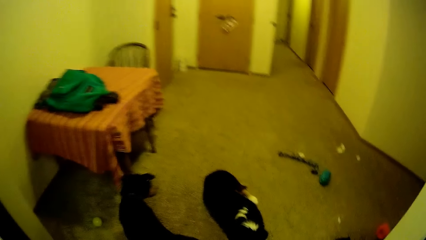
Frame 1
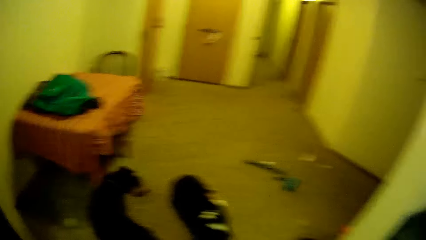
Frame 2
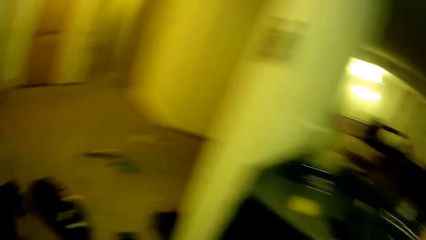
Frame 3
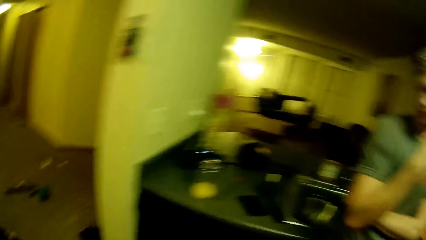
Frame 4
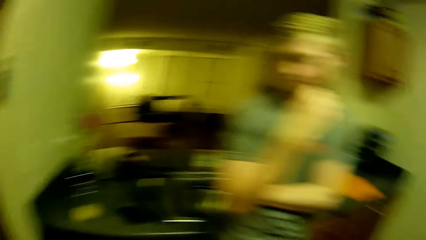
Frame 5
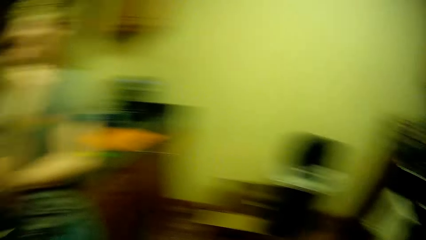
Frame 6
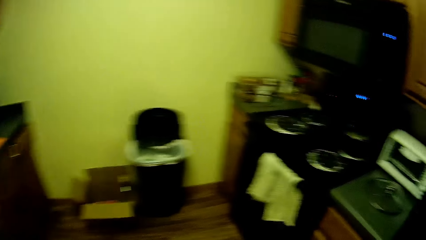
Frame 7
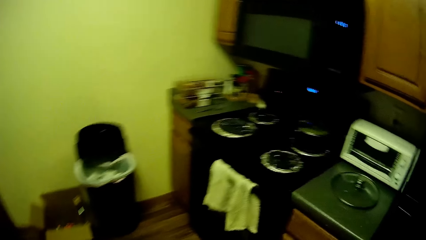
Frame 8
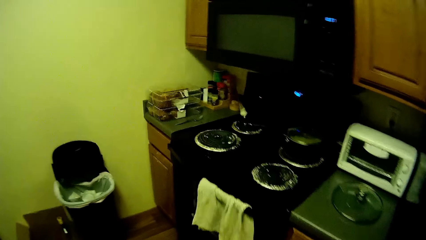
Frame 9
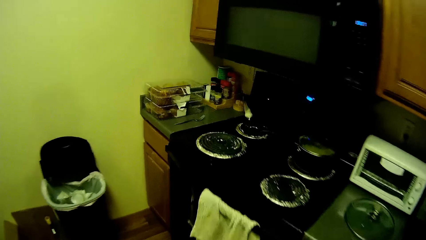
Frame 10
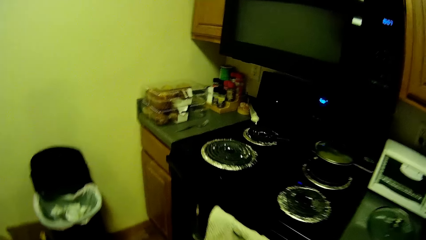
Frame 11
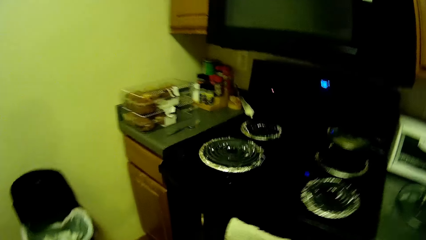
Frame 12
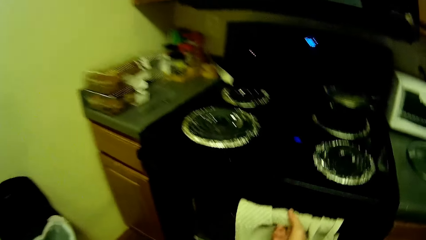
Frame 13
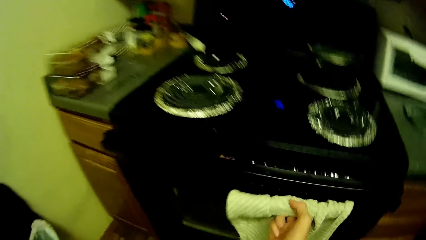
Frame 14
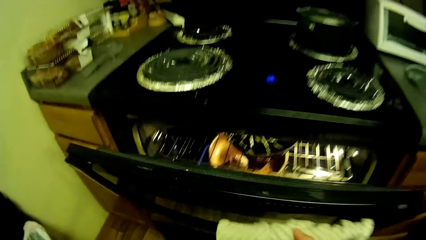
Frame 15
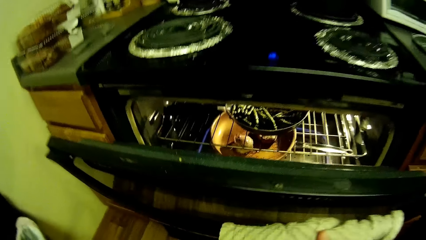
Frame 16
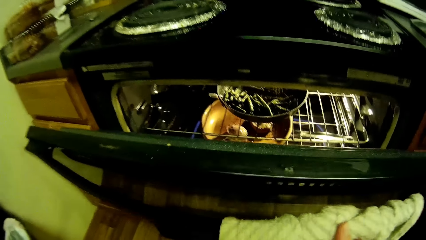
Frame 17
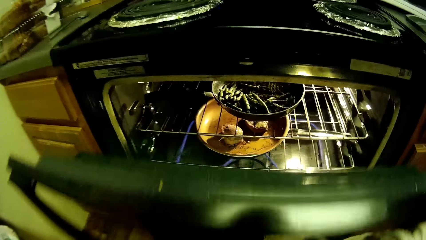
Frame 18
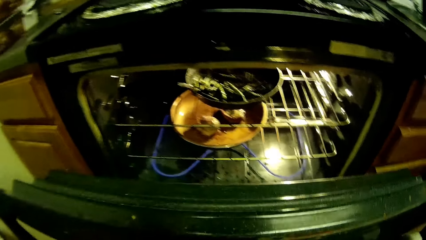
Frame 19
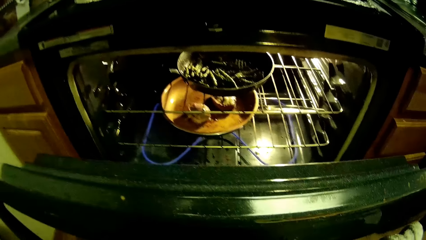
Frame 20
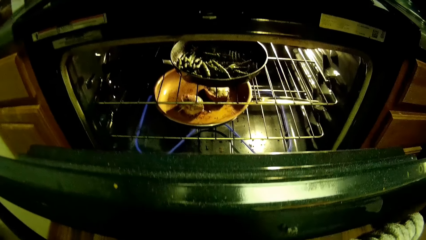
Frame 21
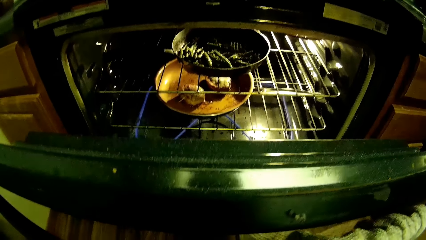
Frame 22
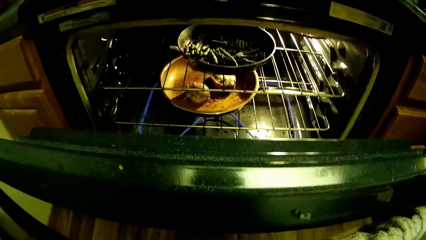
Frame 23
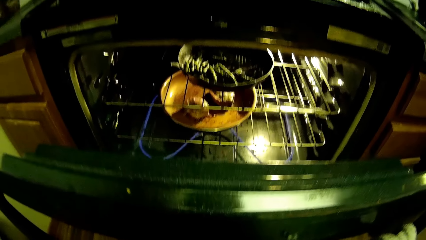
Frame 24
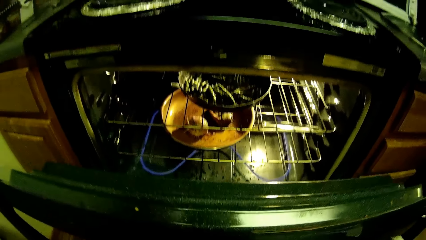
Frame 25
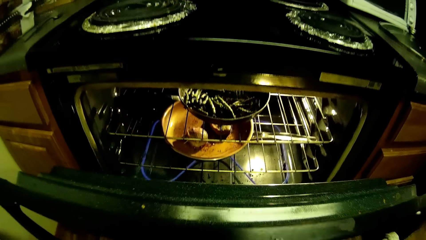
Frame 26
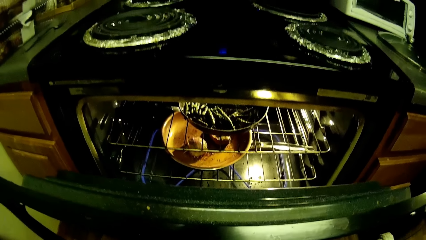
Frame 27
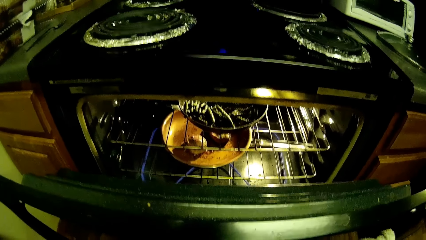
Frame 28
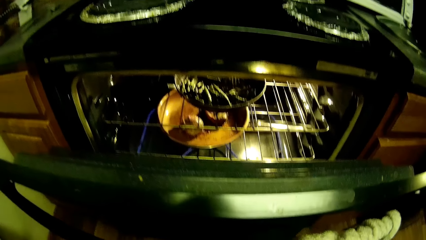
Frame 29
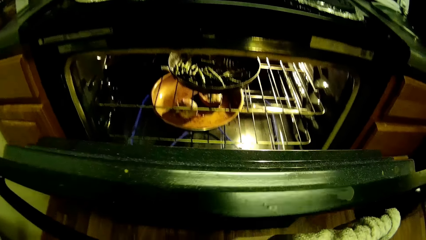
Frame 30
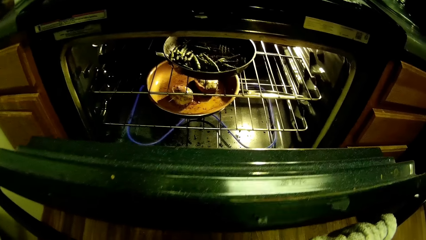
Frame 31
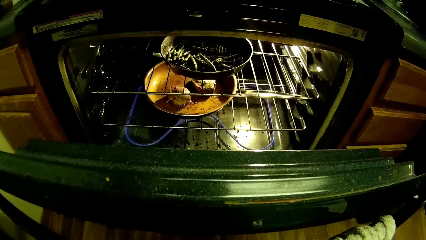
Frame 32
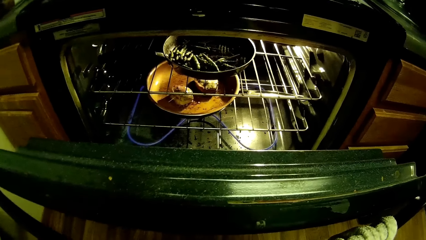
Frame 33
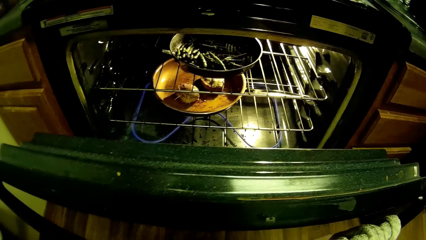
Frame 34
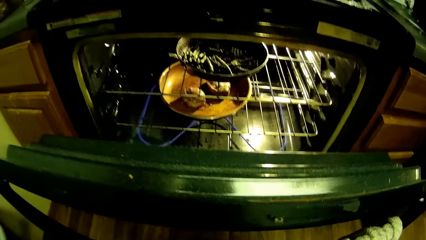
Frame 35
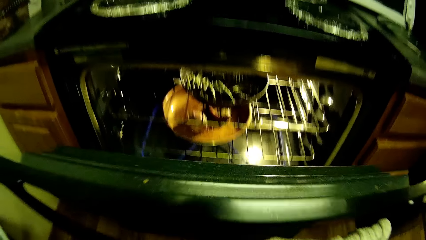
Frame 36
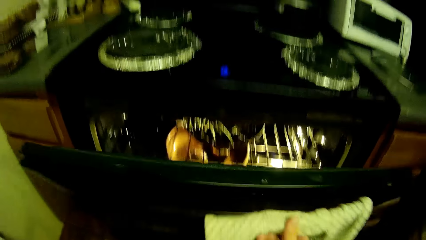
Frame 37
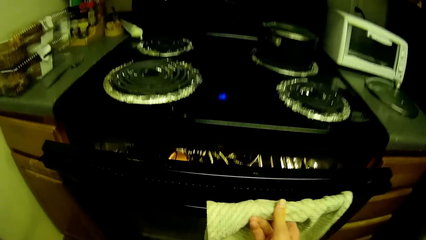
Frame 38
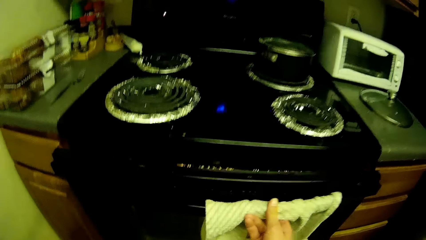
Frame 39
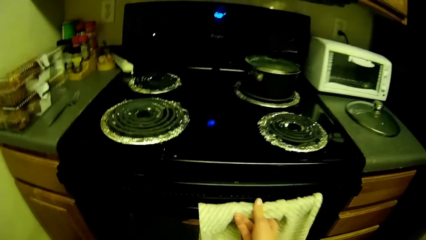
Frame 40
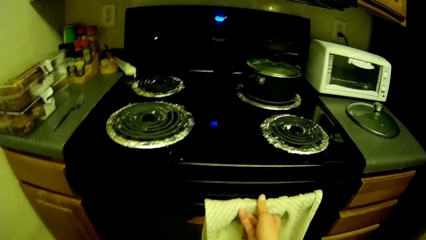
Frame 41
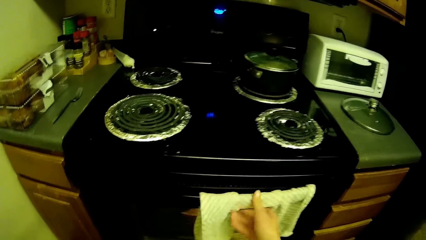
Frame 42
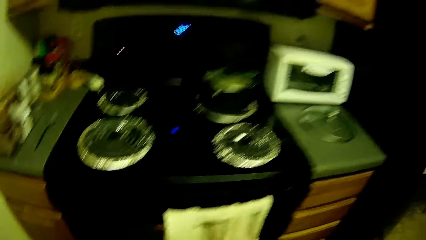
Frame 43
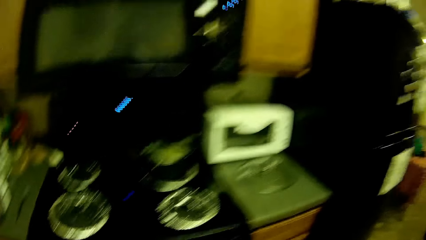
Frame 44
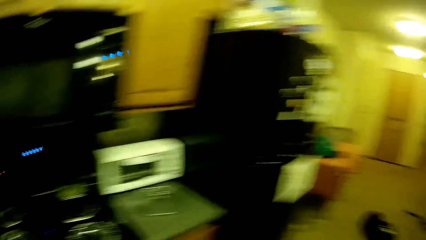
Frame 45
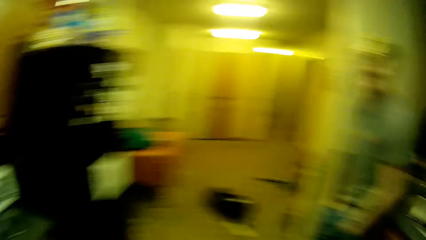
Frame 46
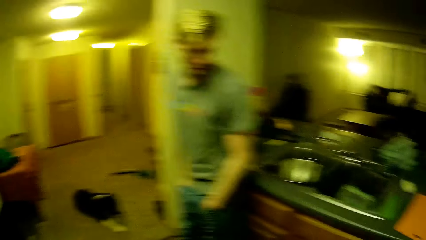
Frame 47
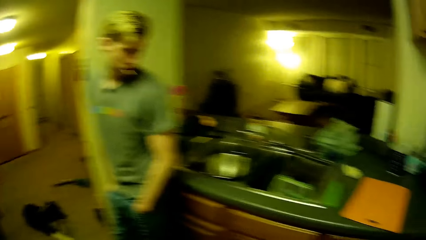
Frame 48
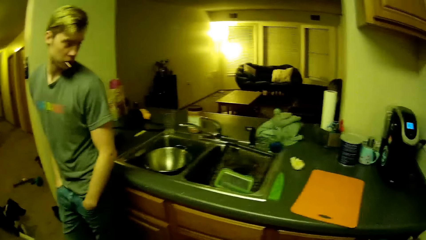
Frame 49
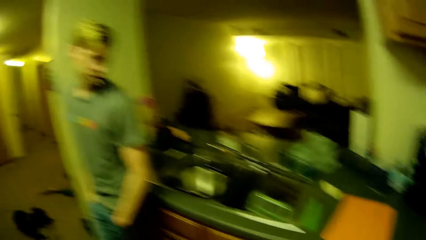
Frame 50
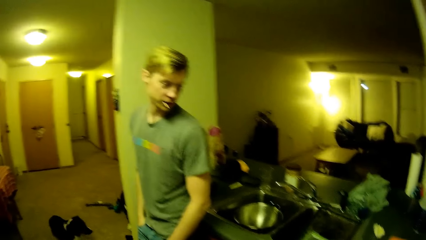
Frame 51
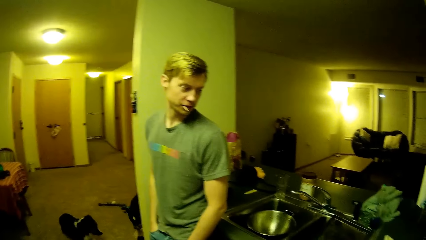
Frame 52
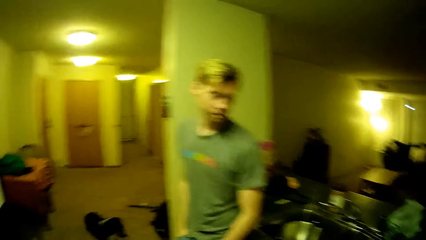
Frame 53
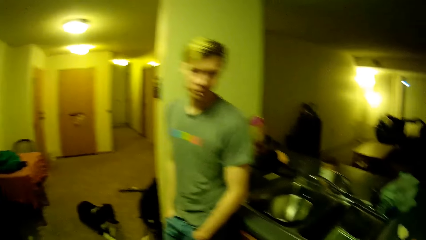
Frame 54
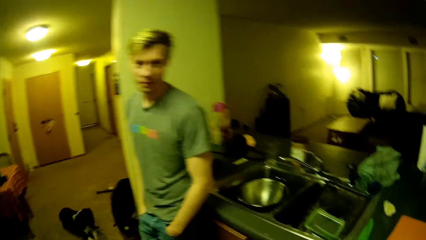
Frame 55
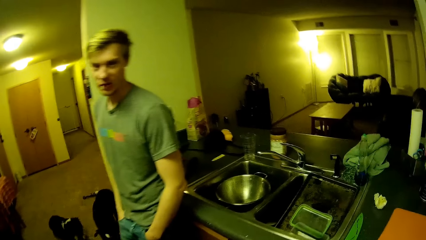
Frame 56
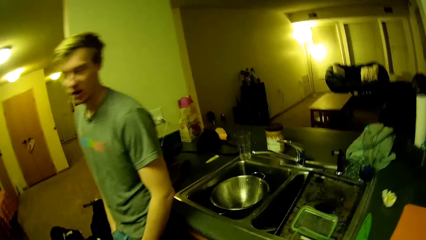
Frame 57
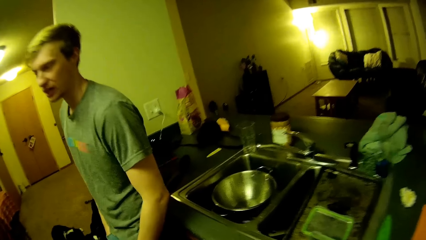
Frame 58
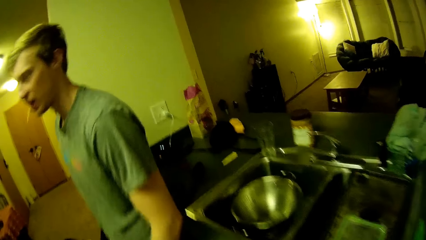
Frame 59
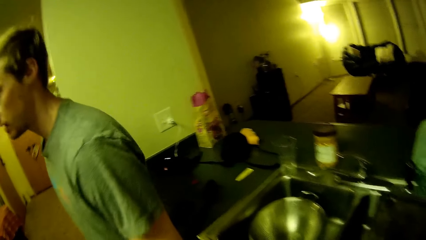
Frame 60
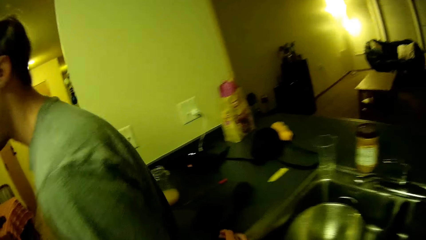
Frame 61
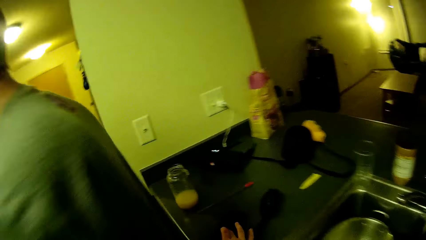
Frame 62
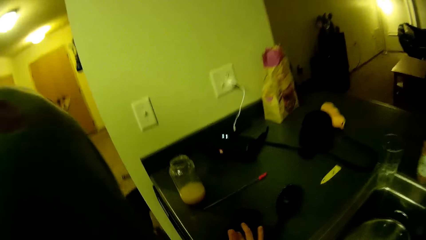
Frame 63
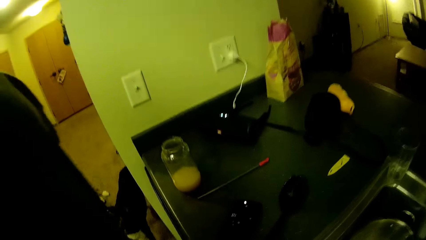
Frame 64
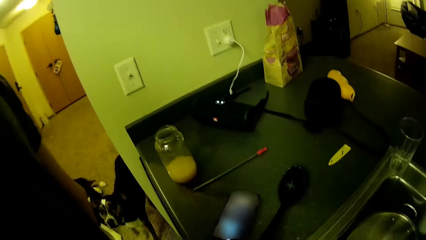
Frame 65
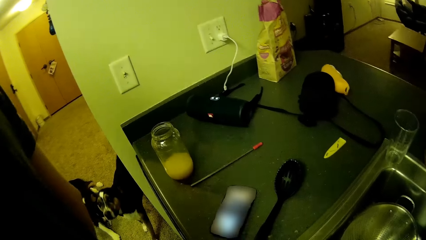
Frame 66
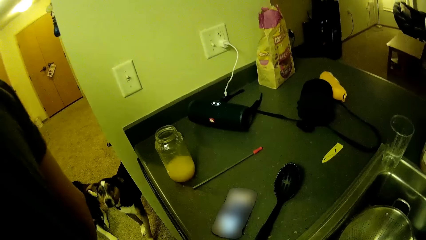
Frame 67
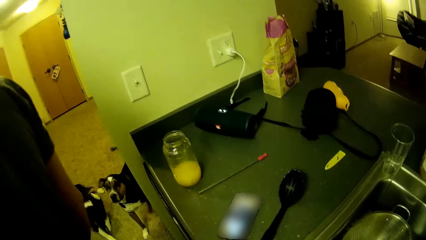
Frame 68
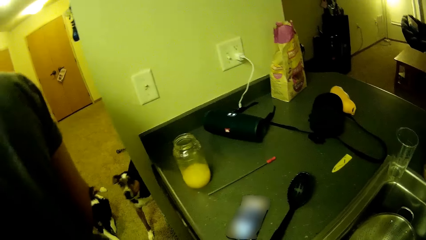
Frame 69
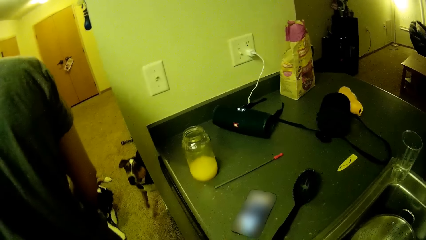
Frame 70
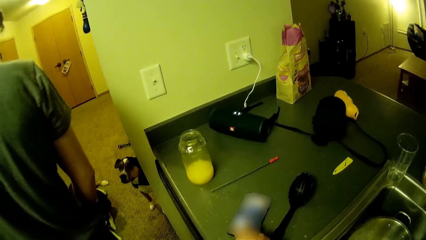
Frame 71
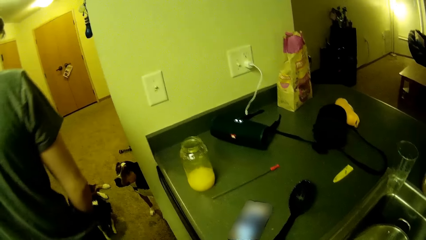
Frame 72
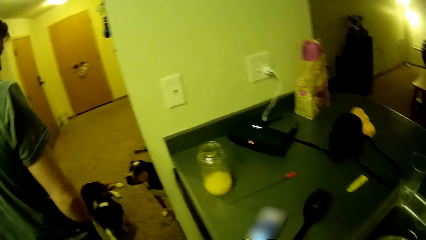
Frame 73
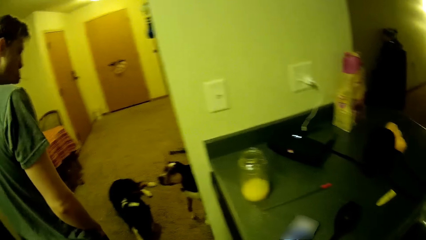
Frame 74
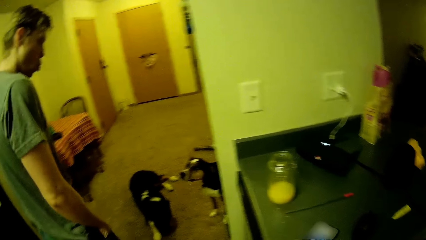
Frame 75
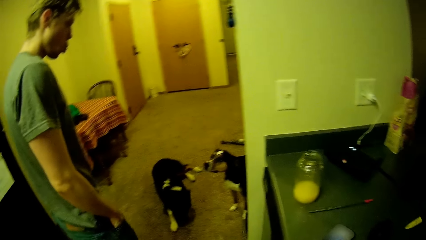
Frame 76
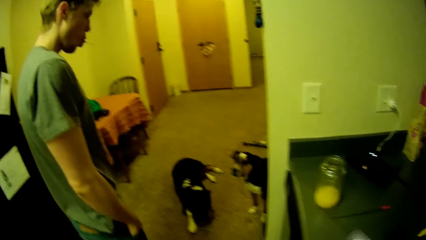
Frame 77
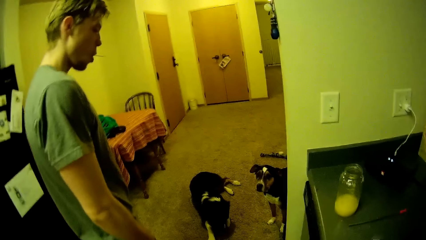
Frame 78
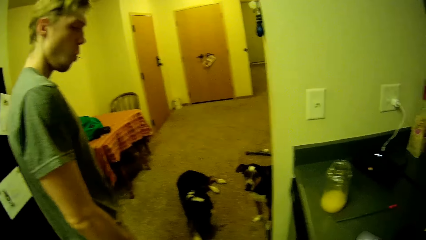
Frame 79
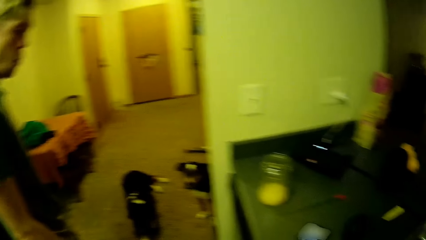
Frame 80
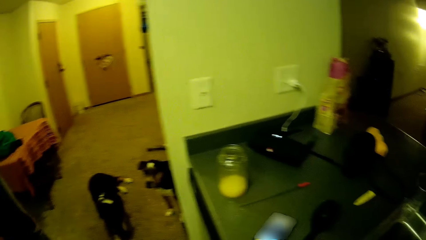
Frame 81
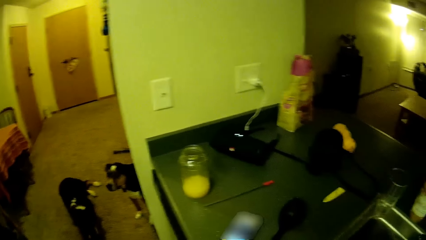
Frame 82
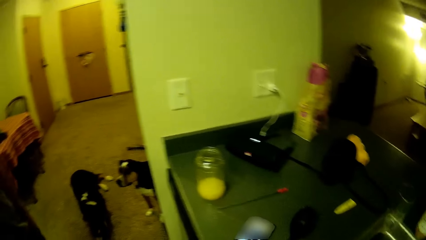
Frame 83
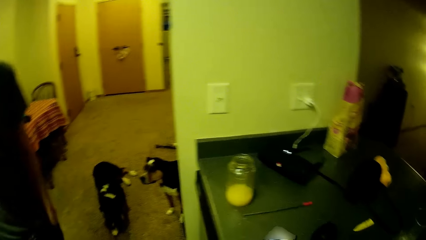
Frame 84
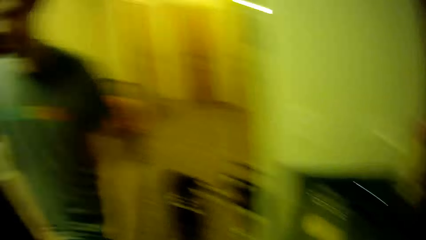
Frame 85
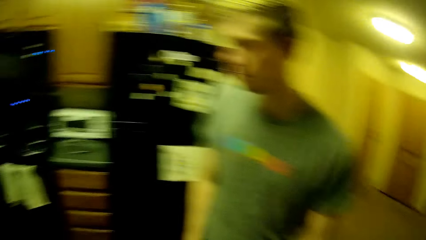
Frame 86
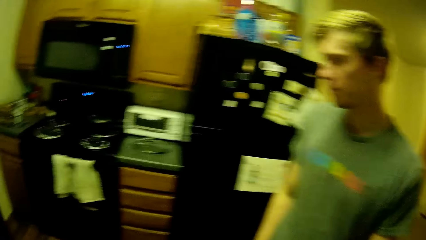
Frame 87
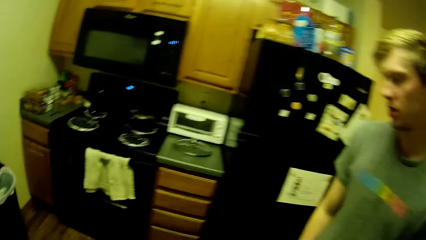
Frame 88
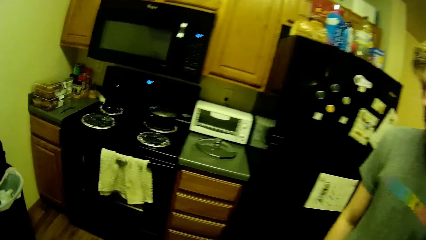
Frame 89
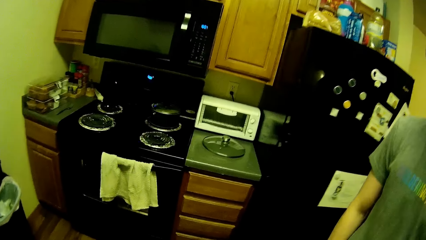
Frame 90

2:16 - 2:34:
The camera wearer opens the oven and closes the oven. They turn around and look around. A man walks.
